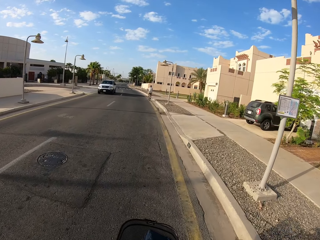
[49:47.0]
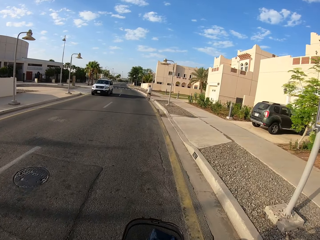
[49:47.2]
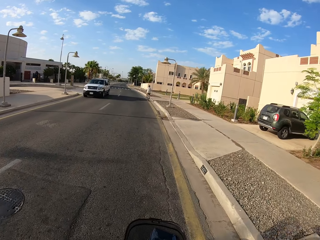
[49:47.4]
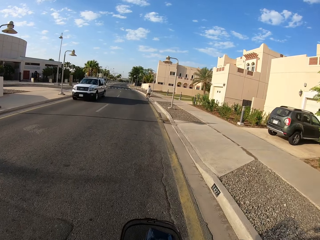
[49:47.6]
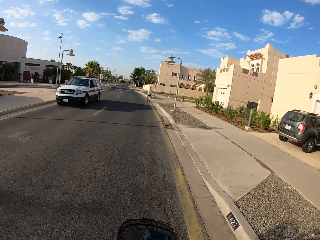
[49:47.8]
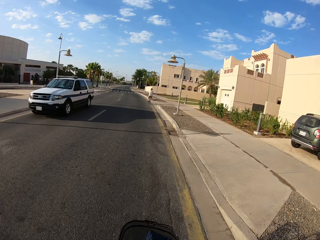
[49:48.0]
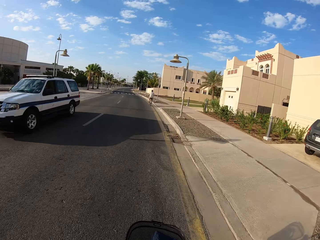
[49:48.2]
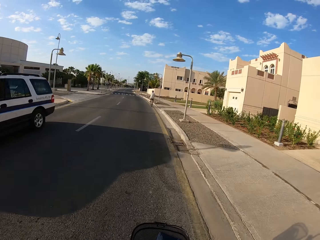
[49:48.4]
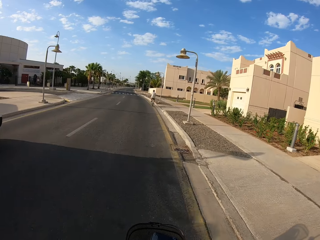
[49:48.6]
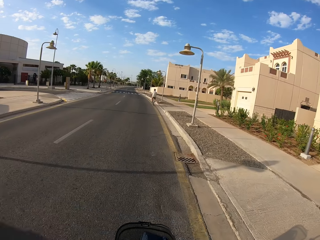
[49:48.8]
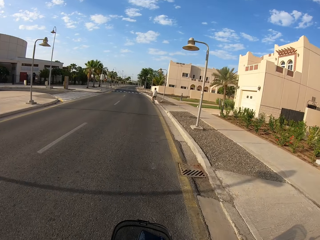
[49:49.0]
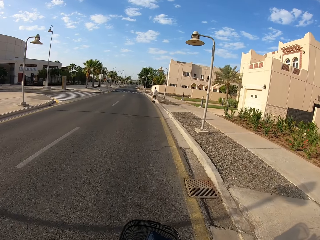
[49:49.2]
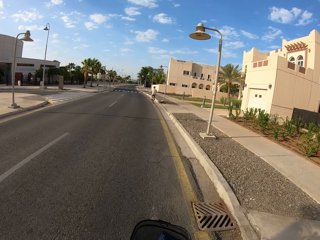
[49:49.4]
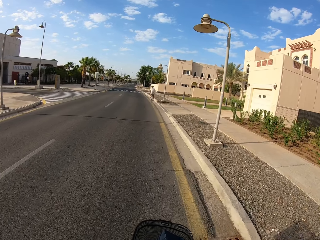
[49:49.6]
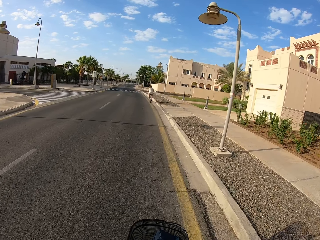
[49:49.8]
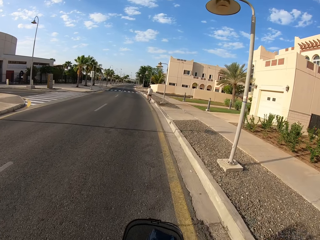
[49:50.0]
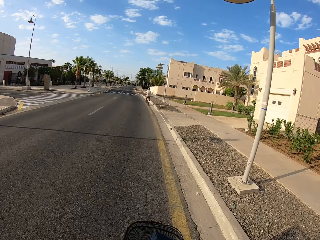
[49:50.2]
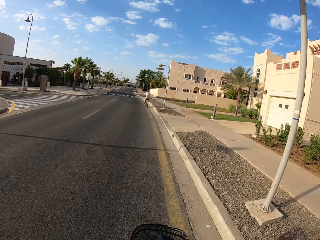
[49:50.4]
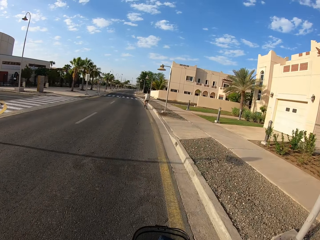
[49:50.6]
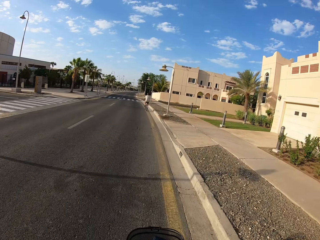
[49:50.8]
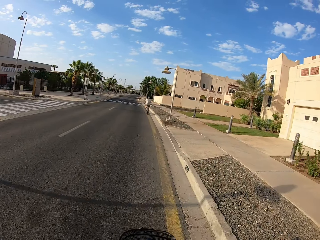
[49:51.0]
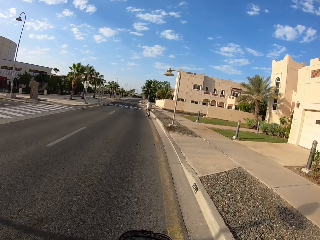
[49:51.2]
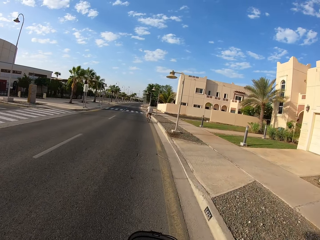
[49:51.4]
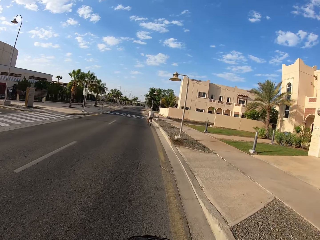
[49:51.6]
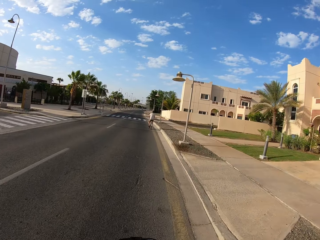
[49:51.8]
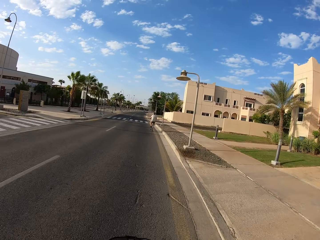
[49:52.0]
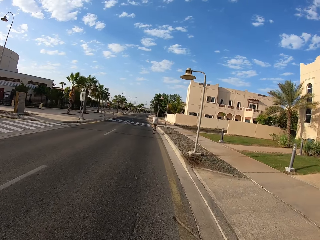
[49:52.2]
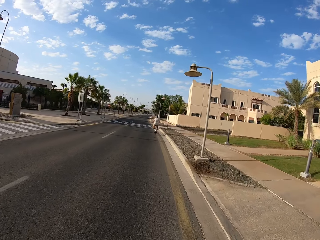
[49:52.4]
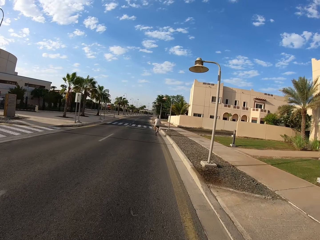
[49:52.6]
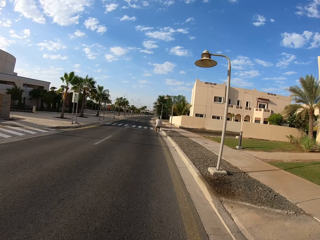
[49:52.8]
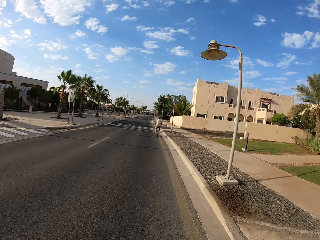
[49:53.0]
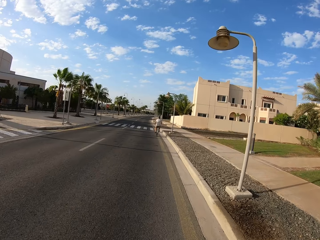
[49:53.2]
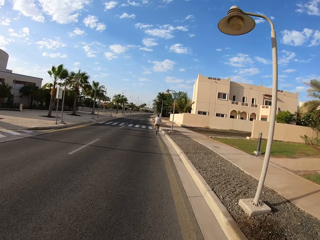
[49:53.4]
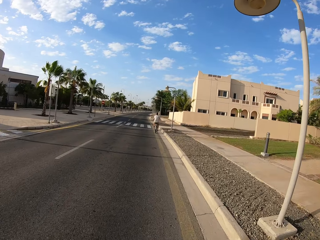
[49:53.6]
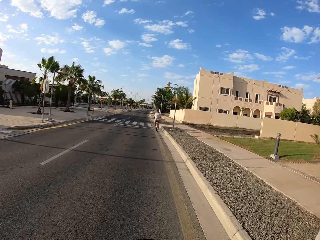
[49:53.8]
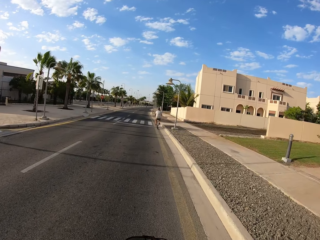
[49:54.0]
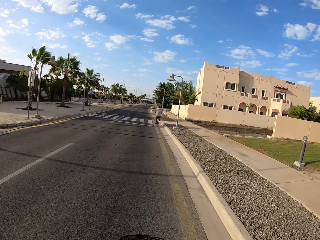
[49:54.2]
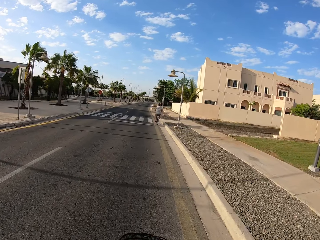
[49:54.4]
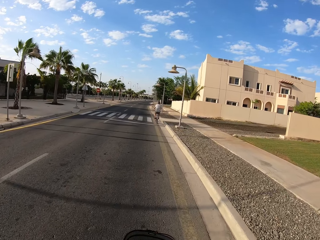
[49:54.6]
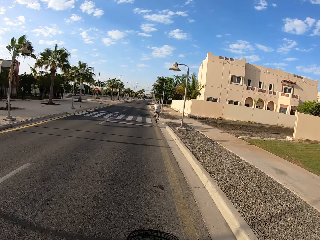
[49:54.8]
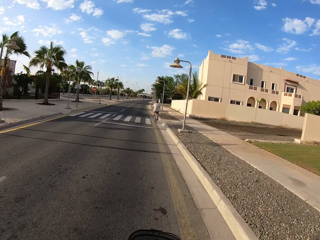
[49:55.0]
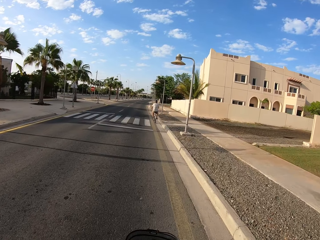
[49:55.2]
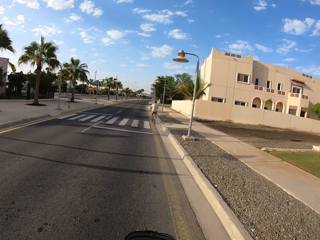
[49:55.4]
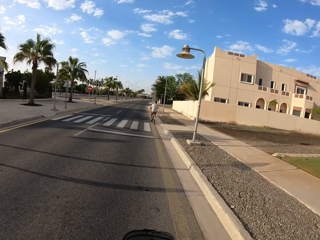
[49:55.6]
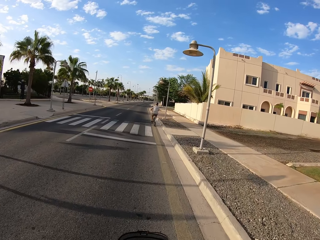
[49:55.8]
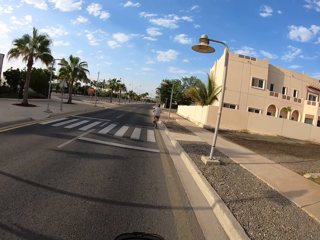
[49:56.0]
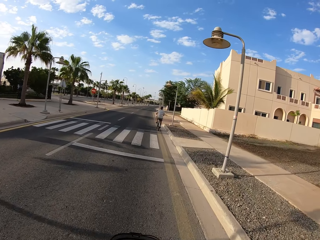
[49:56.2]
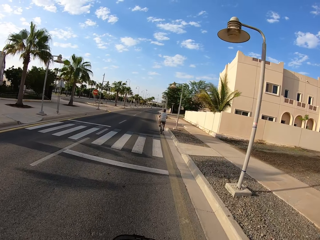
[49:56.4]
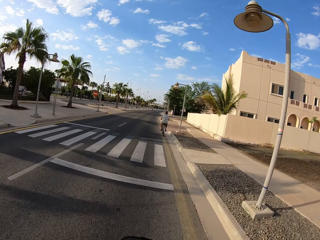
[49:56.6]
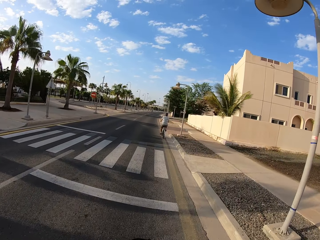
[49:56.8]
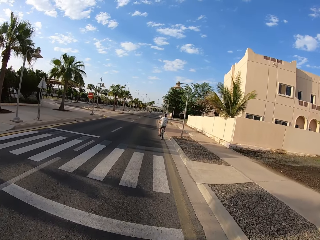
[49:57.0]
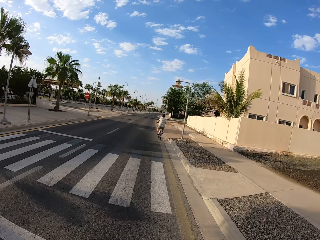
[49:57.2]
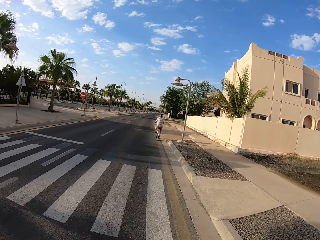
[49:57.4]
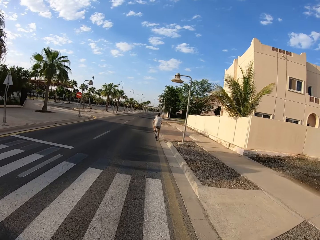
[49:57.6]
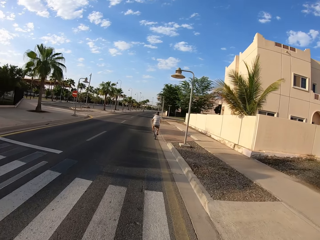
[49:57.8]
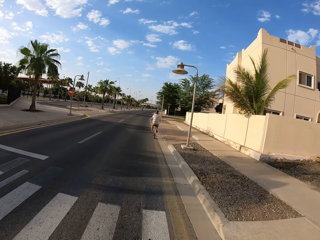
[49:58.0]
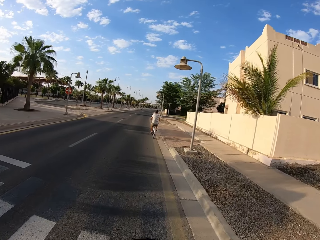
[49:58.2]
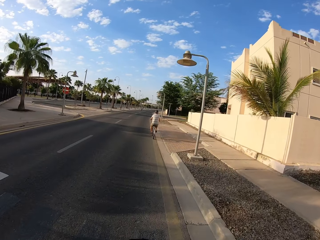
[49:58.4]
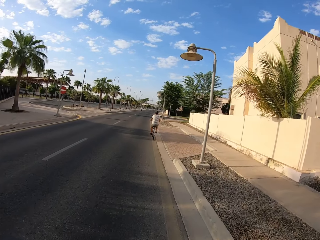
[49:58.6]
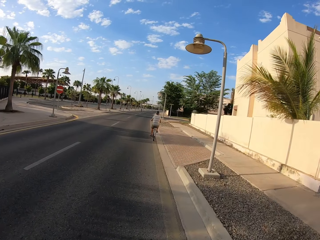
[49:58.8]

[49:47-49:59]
A white jeep drives past the camera wearer.

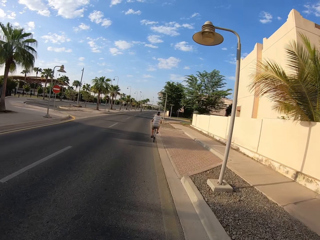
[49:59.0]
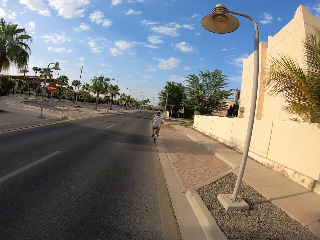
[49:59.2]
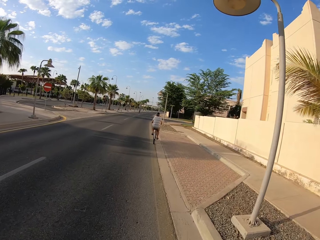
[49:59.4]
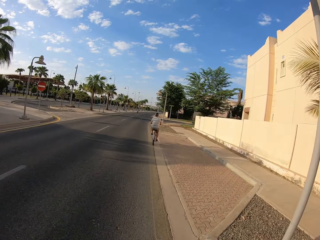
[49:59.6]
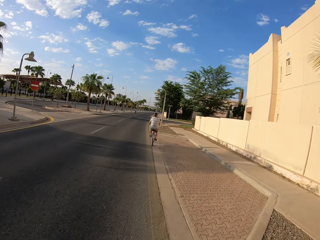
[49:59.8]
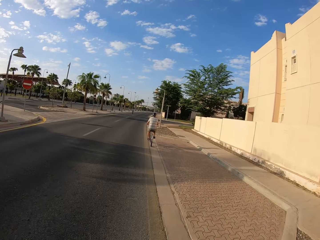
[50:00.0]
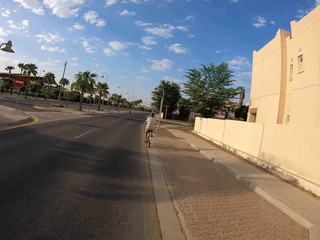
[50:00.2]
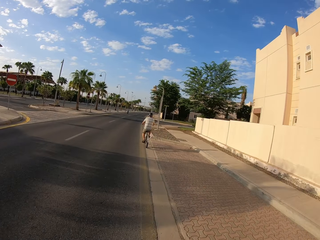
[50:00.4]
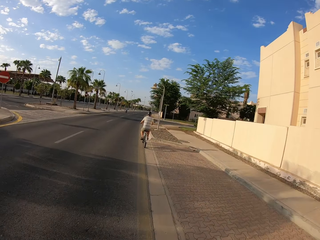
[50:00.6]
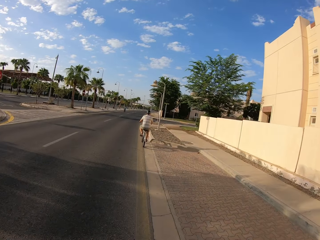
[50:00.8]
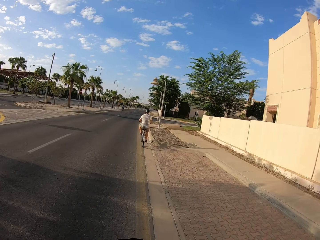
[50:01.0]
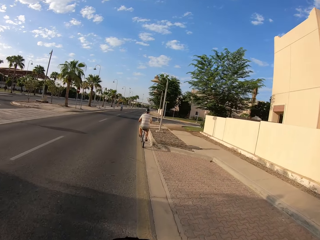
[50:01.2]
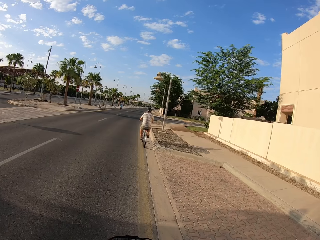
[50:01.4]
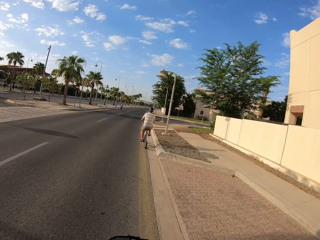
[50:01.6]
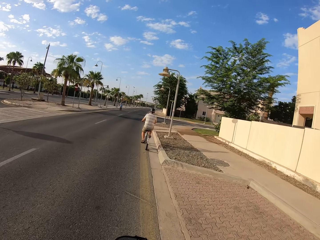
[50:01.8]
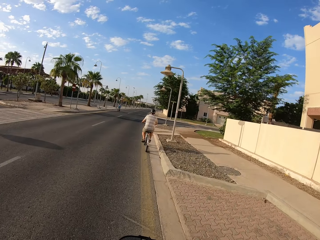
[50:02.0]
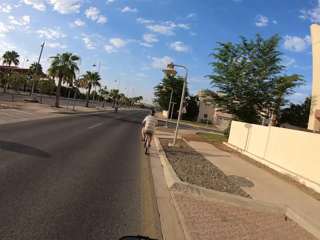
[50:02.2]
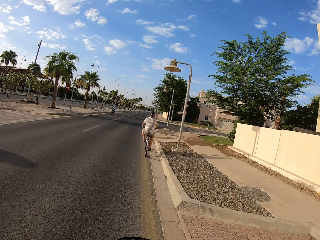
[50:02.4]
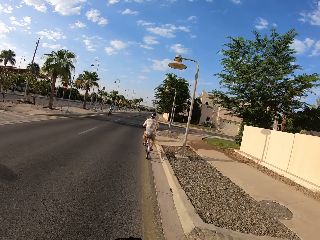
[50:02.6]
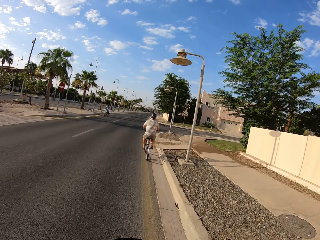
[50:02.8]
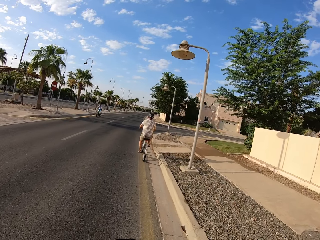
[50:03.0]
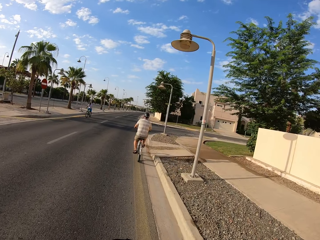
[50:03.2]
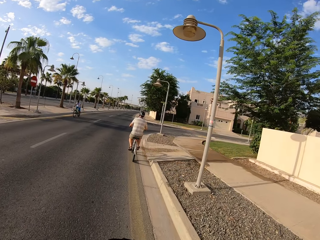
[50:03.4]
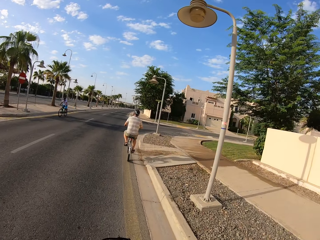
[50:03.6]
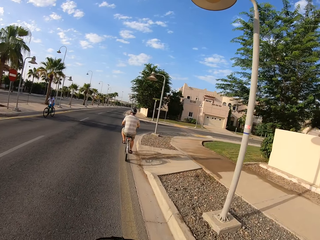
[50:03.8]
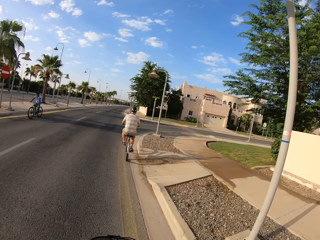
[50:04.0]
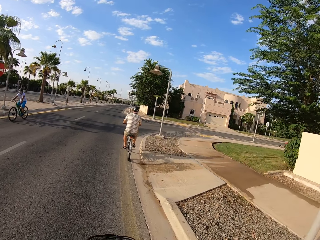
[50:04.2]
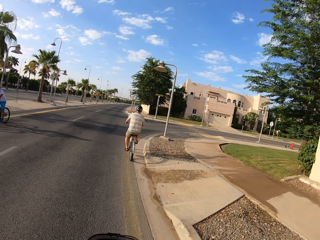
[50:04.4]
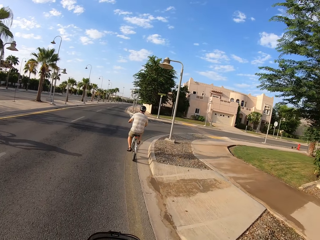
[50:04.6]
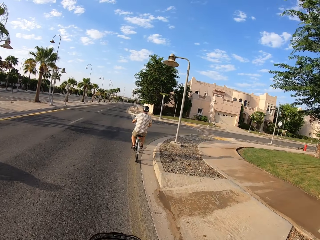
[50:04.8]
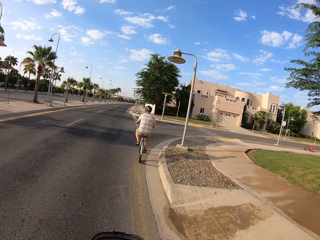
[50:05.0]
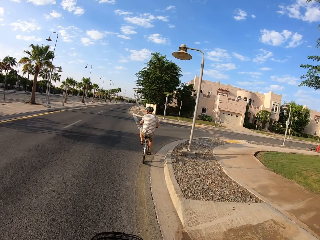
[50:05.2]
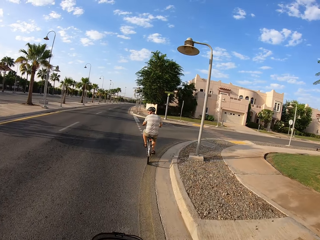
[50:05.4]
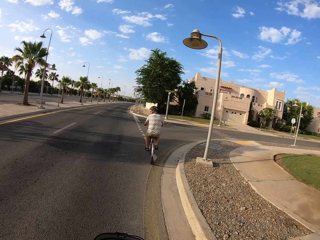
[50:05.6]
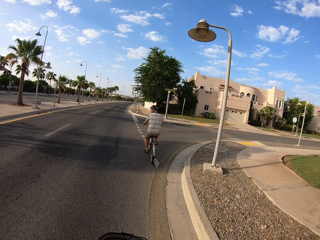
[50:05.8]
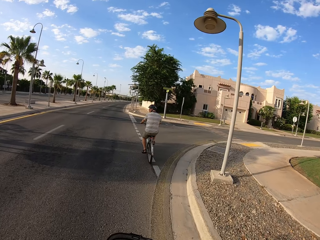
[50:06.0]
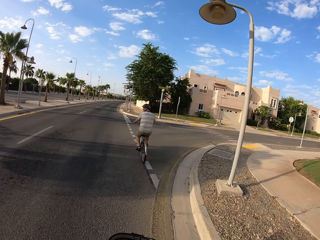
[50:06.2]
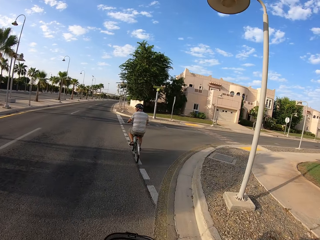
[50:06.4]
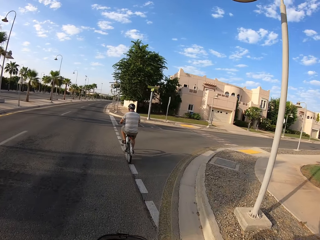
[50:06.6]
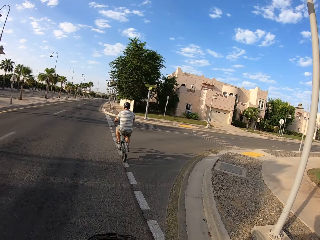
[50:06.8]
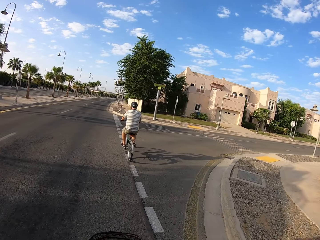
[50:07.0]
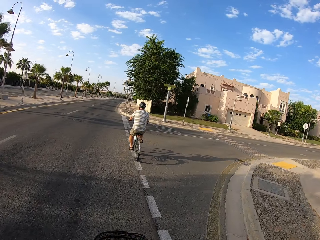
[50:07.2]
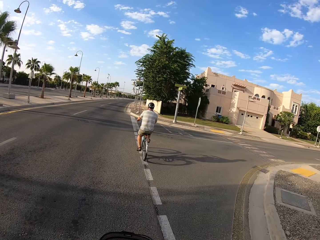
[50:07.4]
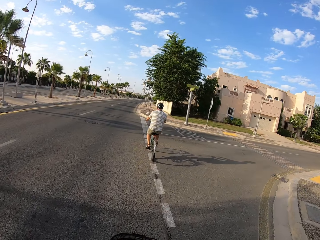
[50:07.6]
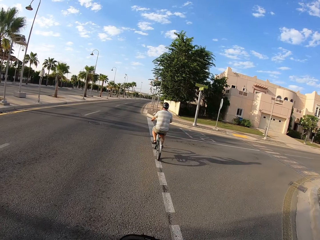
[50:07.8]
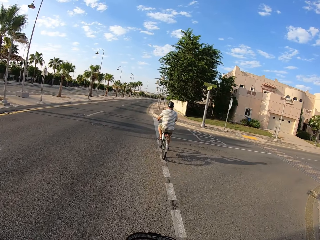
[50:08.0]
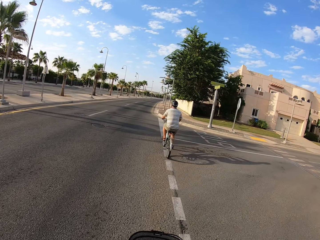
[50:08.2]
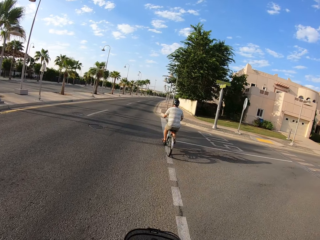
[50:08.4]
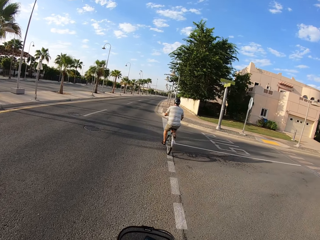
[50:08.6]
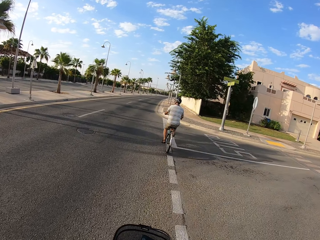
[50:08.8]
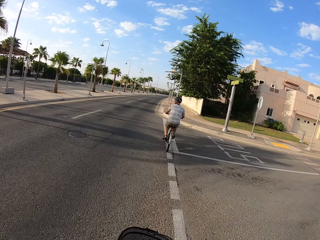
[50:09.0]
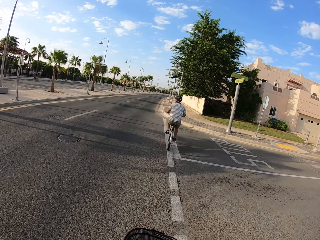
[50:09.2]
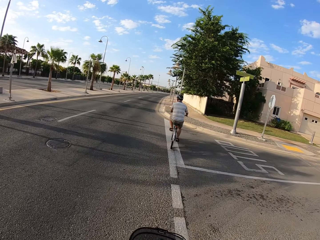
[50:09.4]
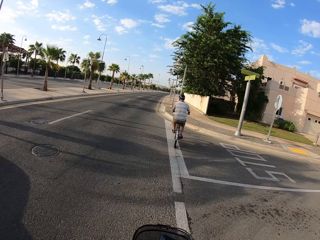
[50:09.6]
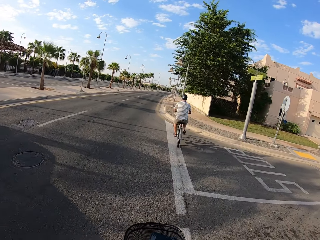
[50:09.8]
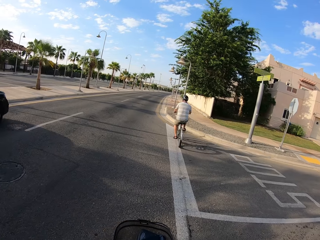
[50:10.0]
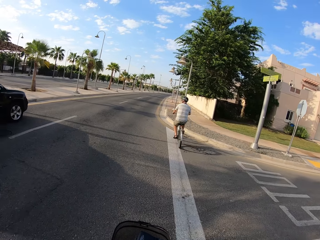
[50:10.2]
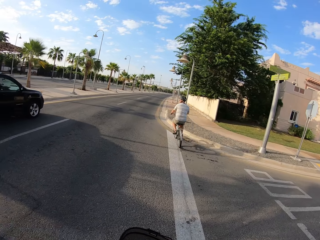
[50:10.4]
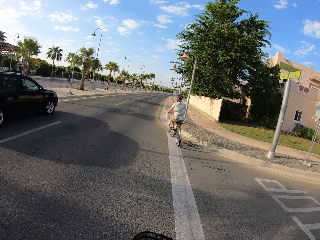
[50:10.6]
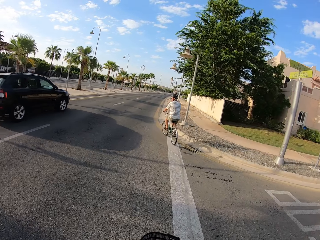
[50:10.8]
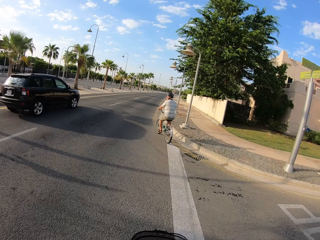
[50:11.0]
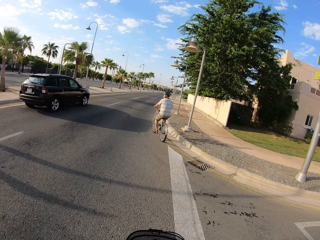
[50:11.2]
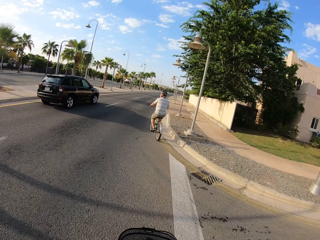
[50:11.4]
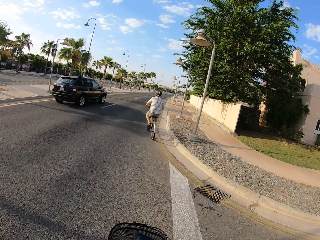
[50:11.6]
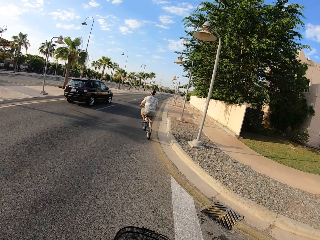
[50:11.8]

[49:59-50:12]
A cyclist cycles on the road in the opposite direction, past the camera wearer. Another cyclist cycles on the road. A blue car drives past the camera wearer.
